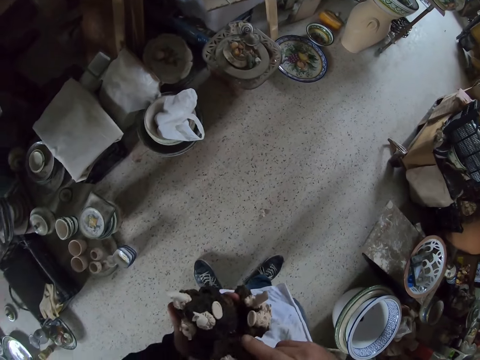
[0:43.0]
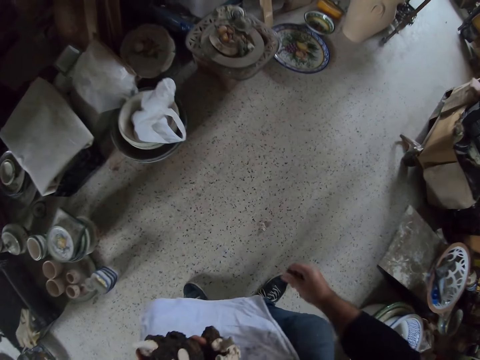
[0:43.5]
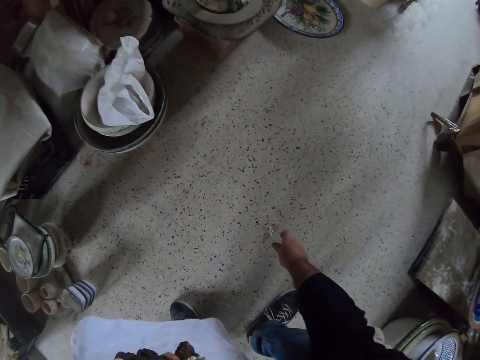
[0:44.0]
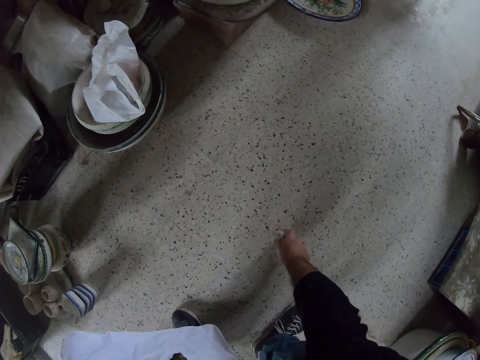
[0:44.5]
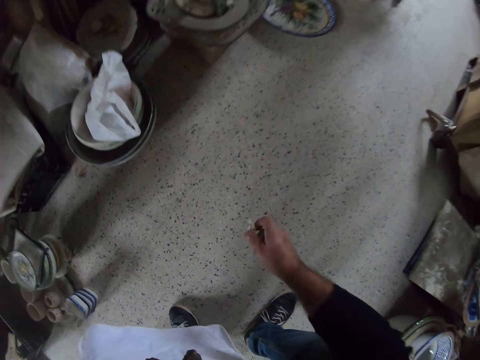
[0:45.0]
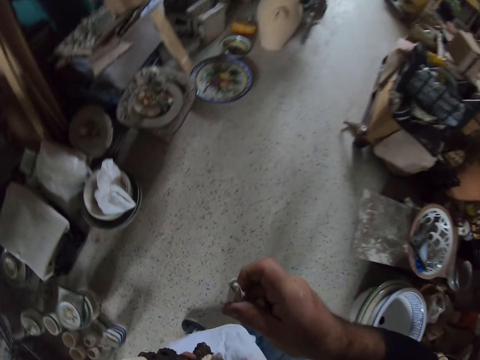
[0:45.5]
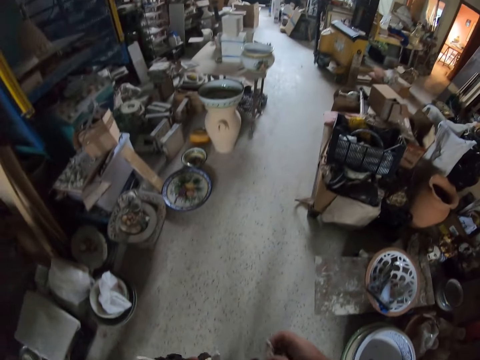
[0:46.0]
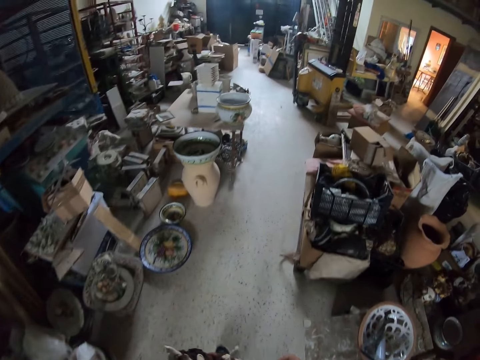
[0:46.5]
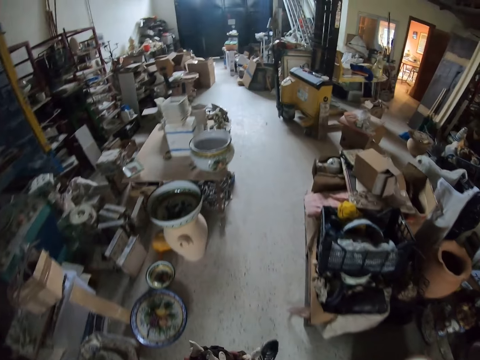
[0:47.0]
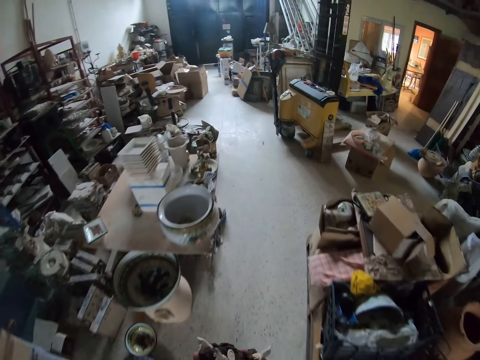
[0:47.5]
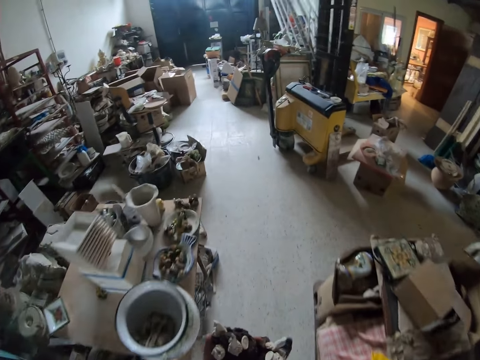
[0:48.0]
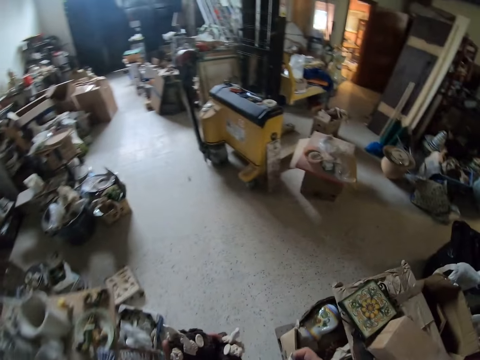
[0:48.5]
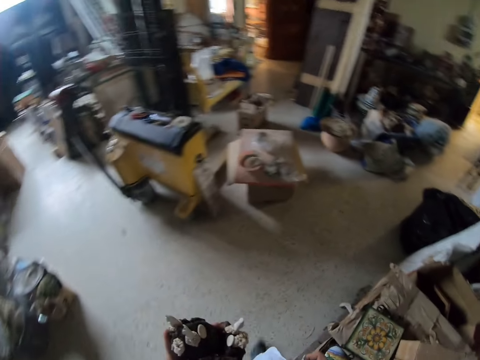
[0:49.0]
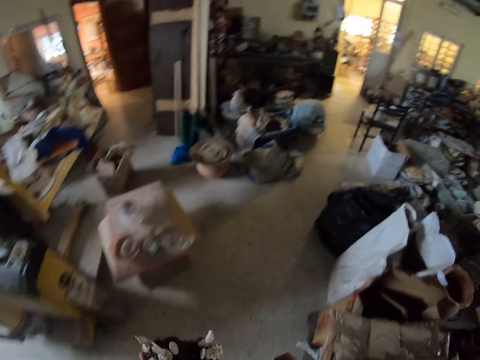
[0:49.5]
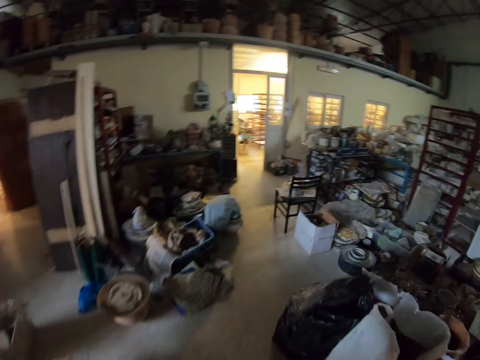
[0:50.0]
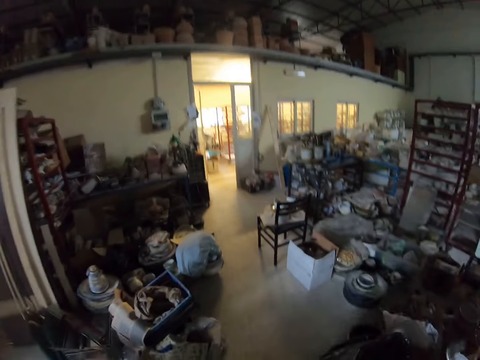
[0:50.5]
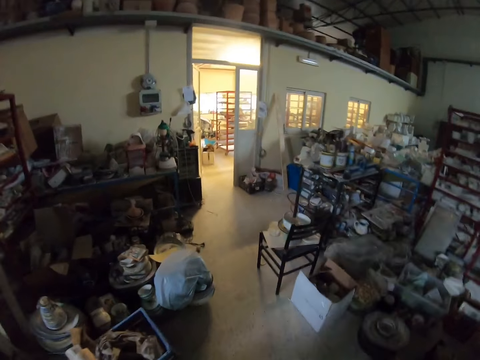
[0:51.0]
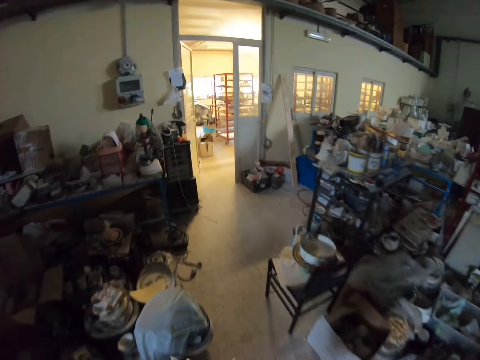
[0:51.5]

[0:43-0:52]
The camera wearer picks up craft models from the floor. They walk around a garage.

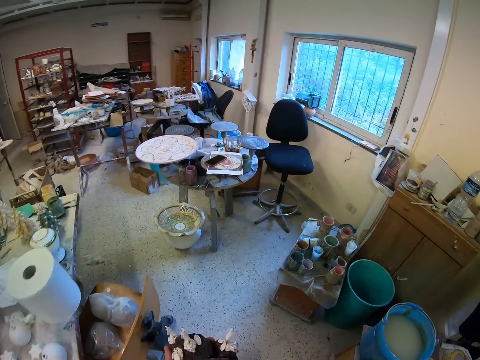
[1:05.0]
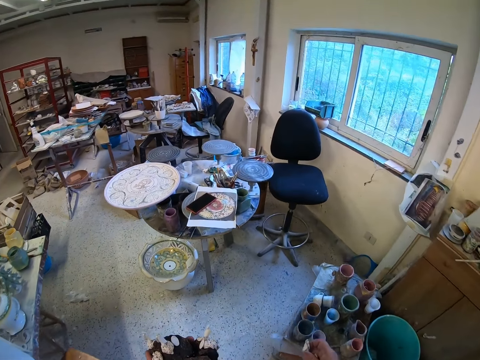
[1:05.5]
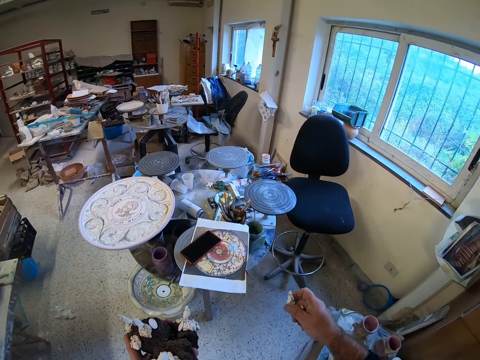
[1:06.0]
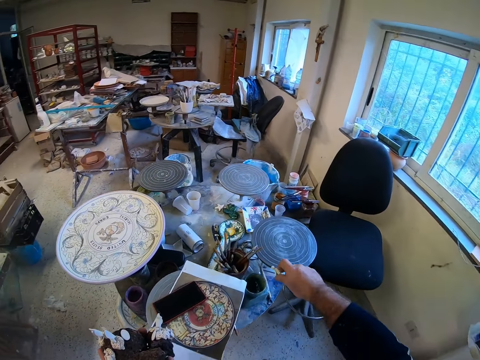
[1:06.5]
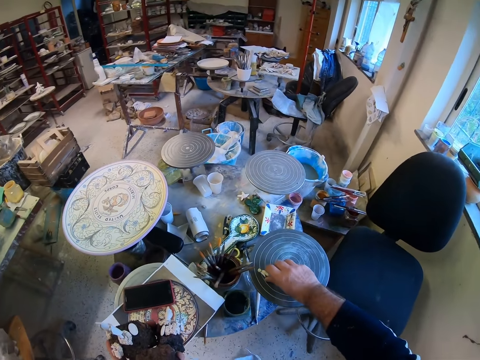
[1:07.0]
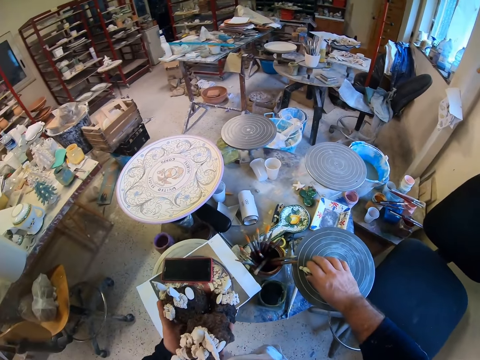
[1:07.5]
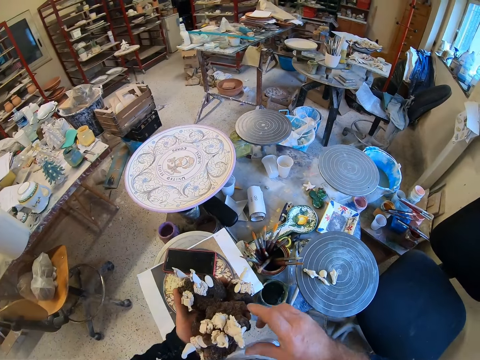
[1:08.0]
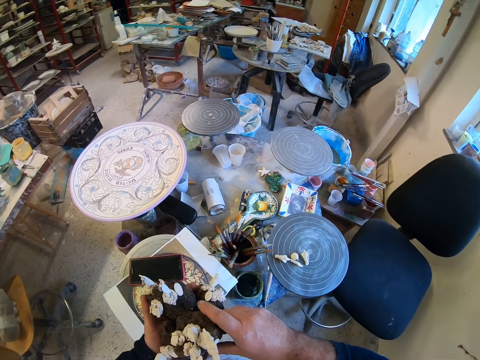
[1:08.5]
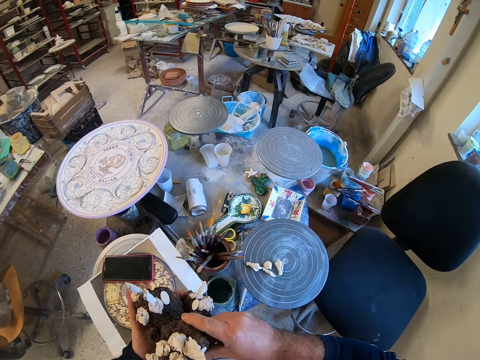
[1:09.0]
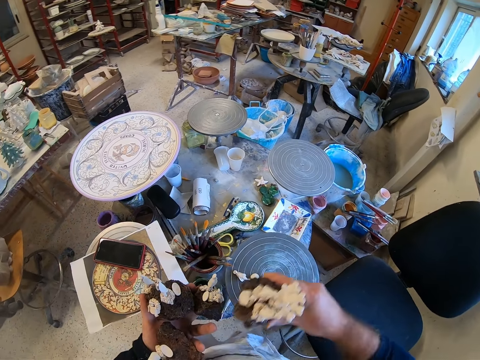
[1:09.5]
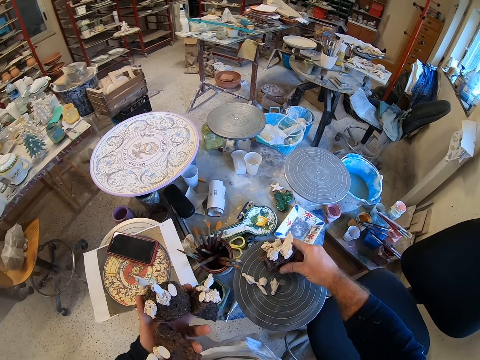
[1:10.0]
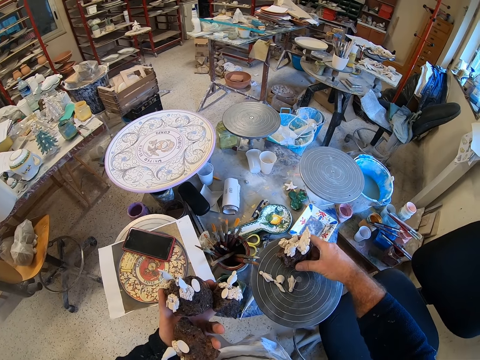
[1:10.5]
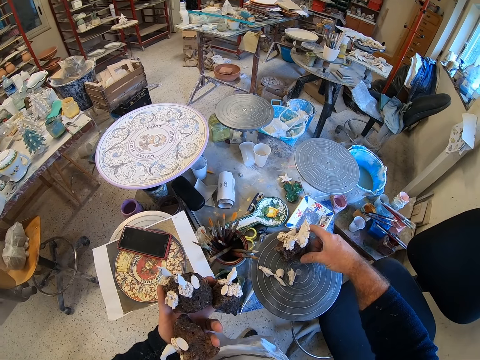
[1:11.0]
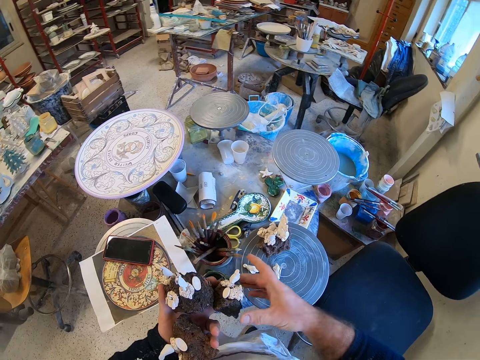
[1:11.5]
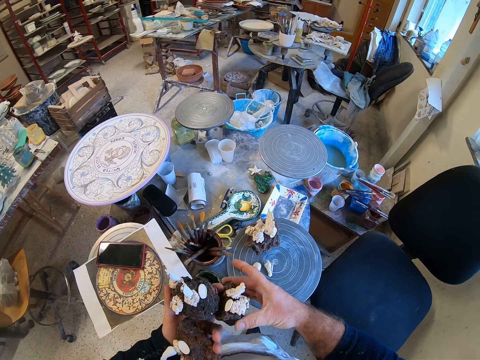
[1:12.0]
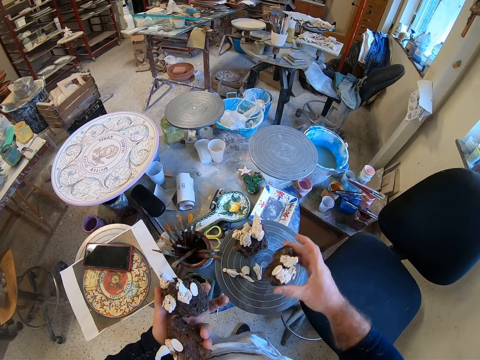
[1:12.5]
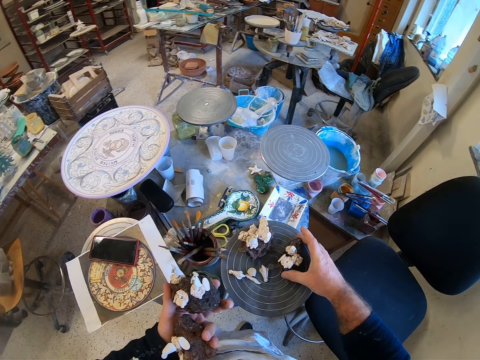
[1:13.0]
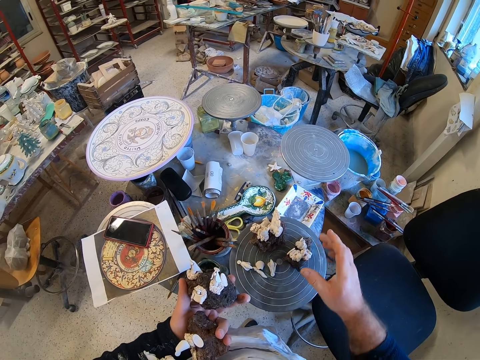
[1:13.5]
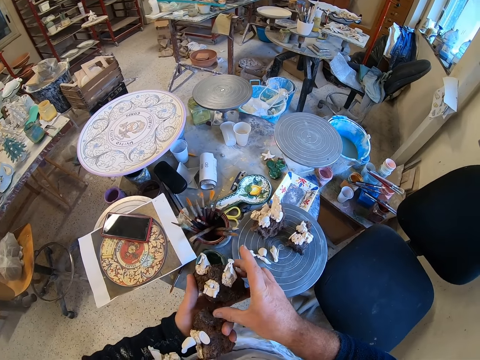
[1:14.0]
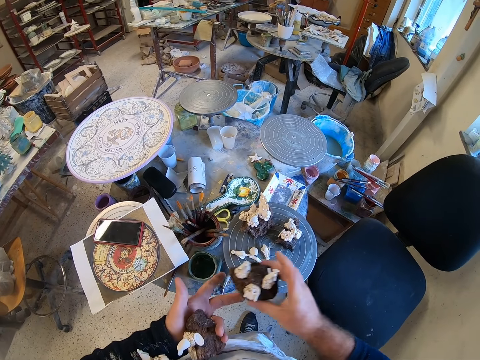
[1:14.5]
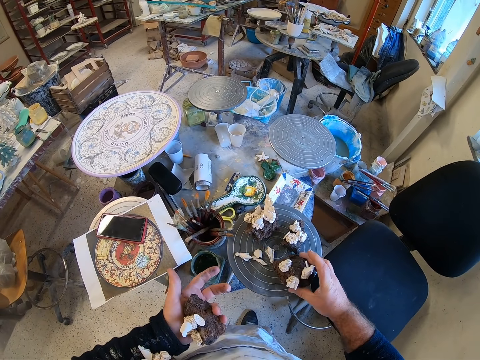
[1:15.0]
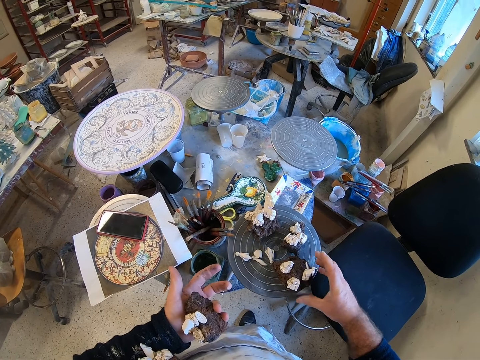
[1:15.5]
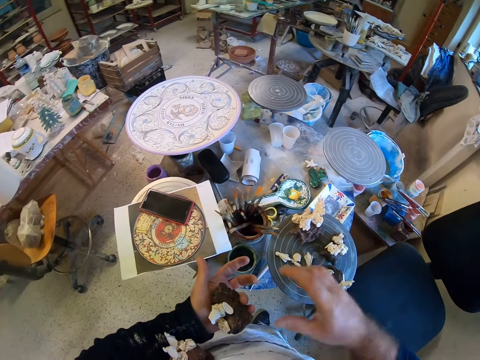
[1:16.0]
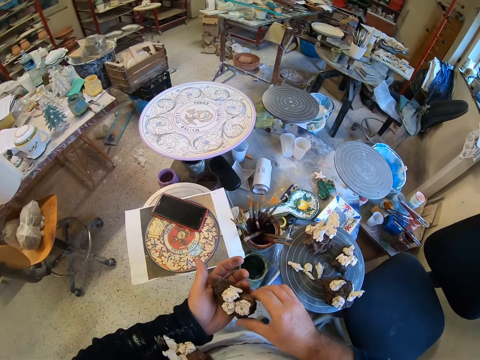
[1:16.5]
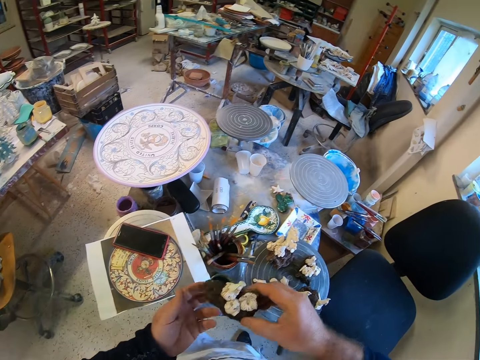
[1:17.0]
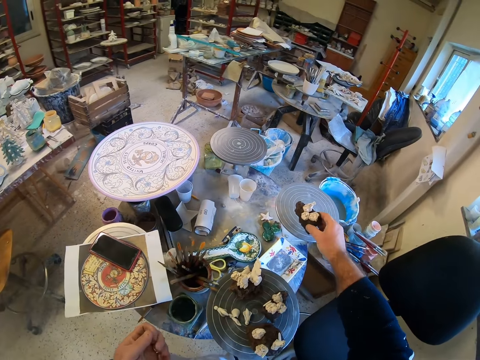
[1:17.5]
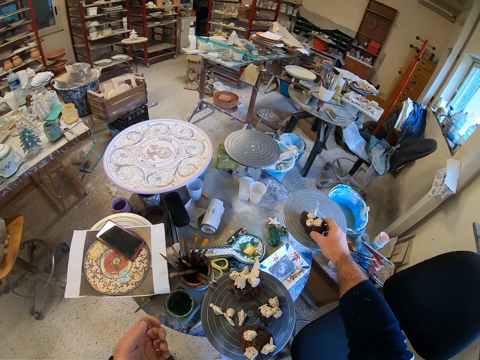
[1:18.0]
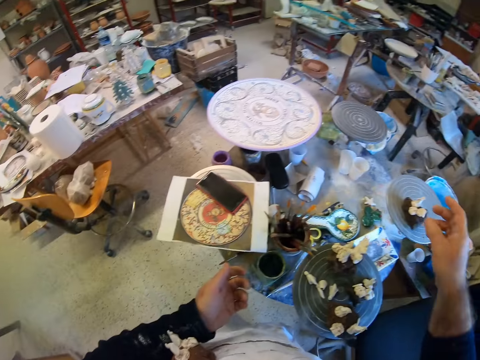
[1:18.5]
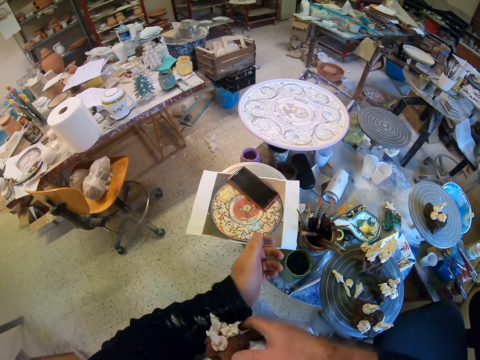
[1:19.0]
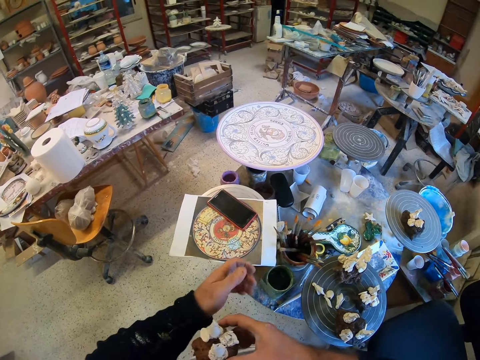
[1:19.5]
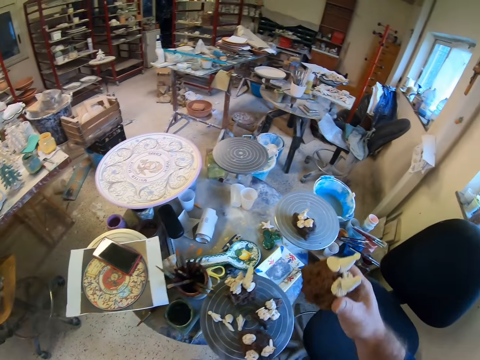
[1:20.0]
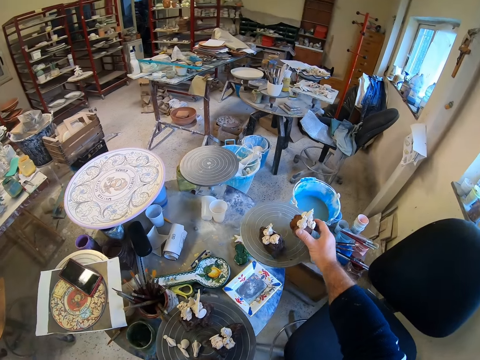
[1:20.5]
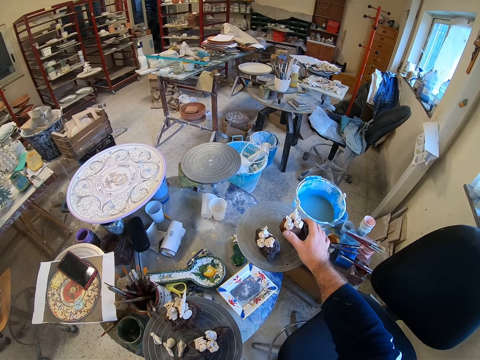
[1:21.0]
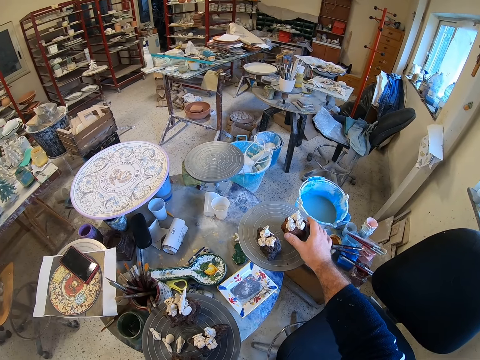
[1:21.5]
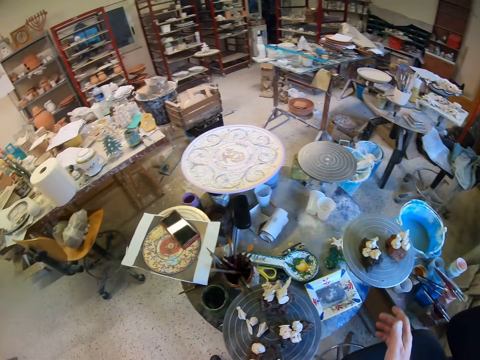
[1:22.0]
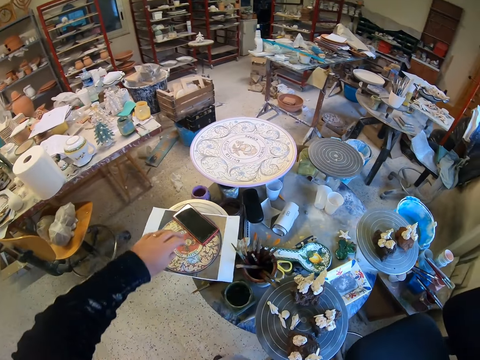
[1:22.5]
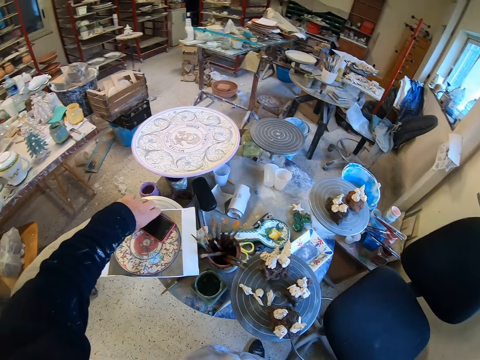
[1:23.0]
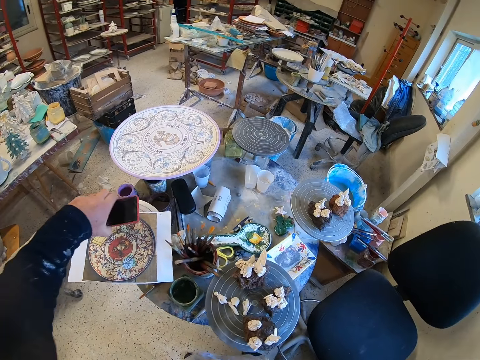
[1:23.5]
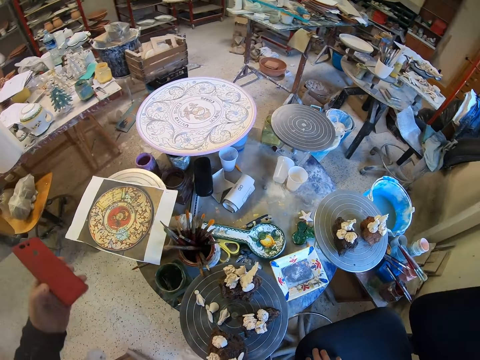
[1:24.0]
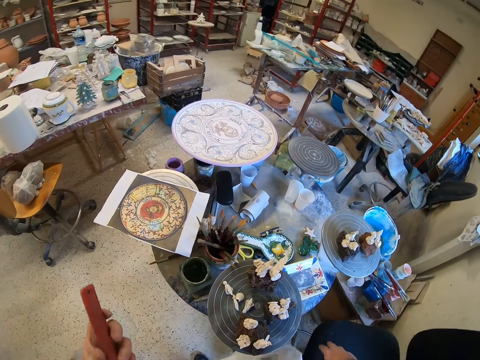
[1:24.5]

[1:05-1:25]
The camera wearer puts down a craft model on a stool. They look around a garage. They put down a craft model on the stool. They look around the garage. They put down a craft model on the stool. They look around the garage. They put down a craft model on the stool. They look around the garage. They put down a craft model on the stool. They look around the garage. They put down a craft model on the stool. They look around the garage. They pick up a mobile phone.
